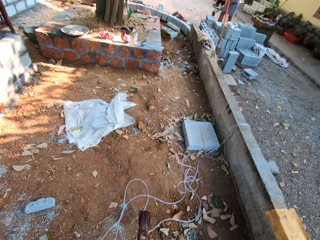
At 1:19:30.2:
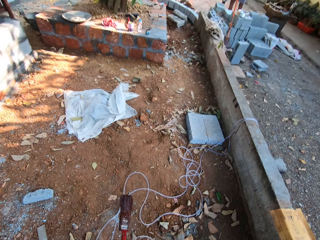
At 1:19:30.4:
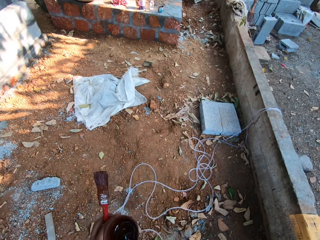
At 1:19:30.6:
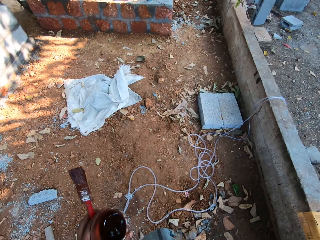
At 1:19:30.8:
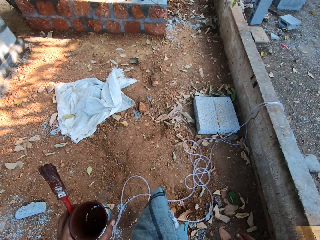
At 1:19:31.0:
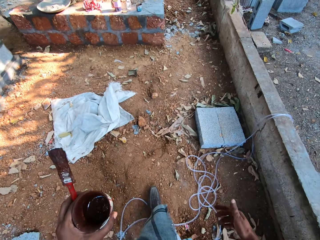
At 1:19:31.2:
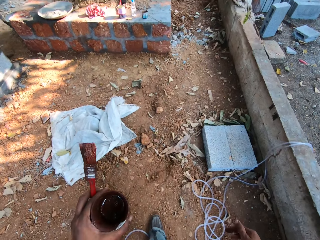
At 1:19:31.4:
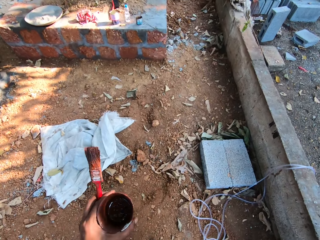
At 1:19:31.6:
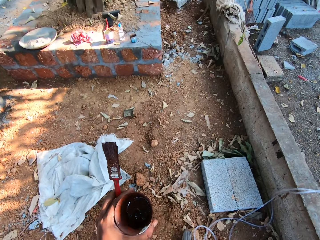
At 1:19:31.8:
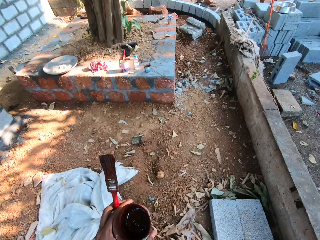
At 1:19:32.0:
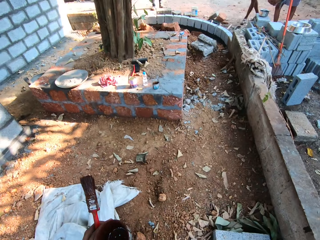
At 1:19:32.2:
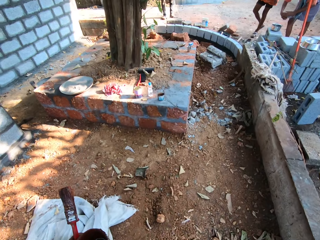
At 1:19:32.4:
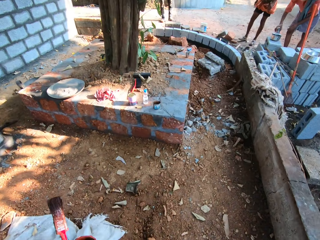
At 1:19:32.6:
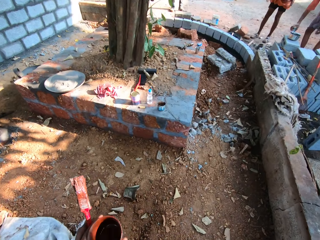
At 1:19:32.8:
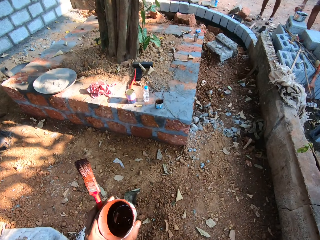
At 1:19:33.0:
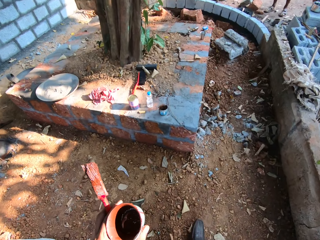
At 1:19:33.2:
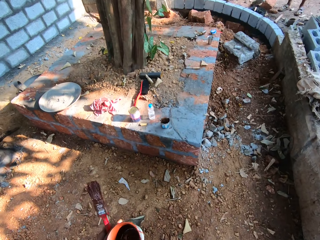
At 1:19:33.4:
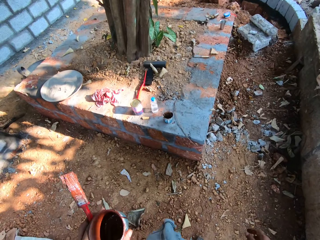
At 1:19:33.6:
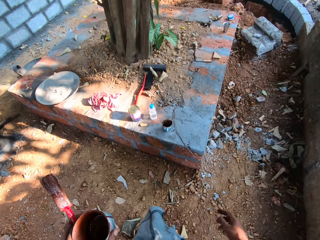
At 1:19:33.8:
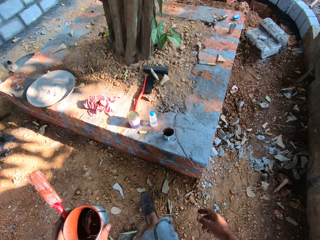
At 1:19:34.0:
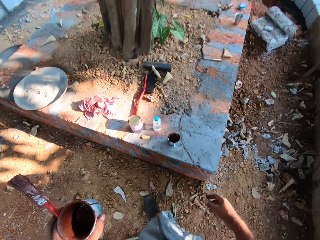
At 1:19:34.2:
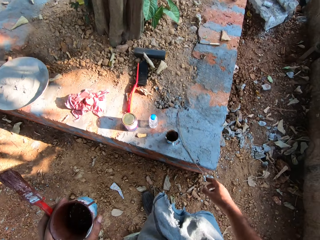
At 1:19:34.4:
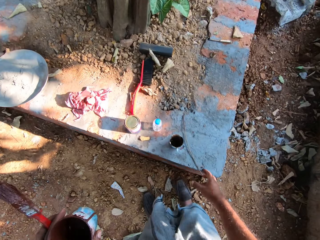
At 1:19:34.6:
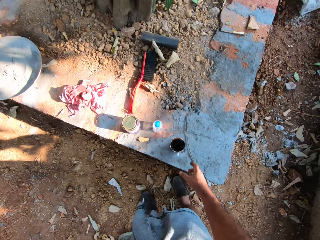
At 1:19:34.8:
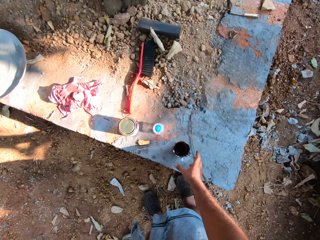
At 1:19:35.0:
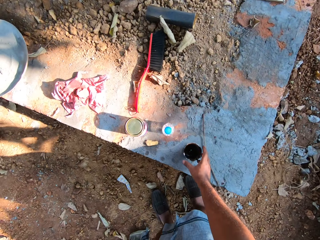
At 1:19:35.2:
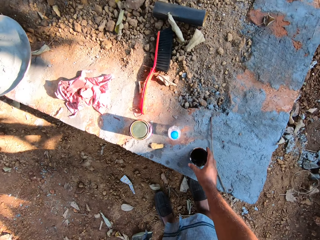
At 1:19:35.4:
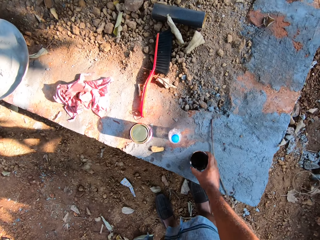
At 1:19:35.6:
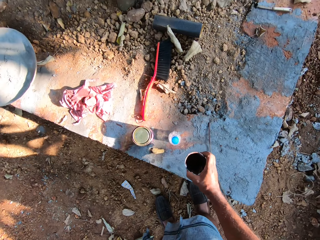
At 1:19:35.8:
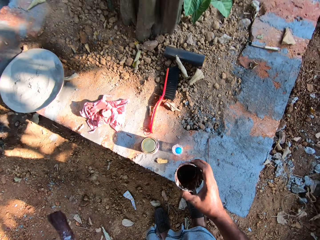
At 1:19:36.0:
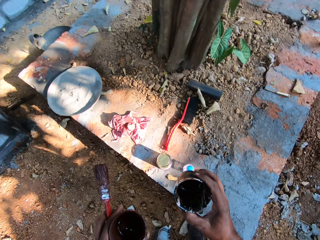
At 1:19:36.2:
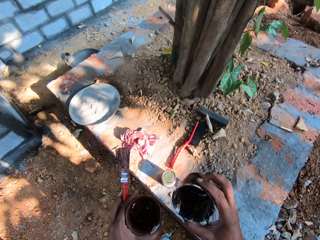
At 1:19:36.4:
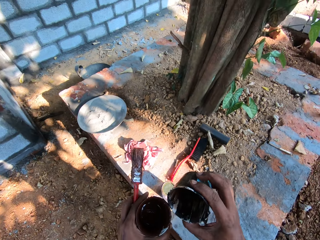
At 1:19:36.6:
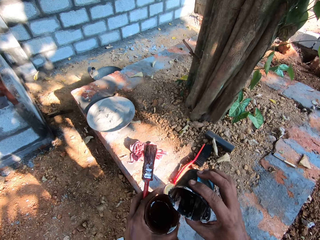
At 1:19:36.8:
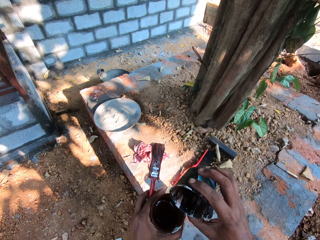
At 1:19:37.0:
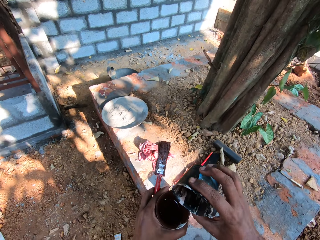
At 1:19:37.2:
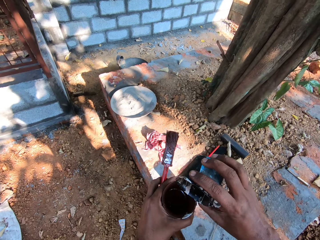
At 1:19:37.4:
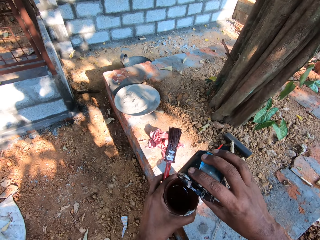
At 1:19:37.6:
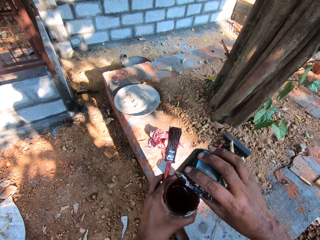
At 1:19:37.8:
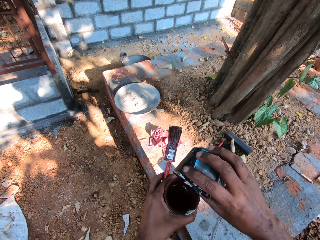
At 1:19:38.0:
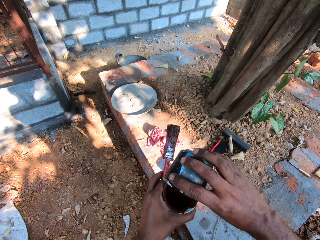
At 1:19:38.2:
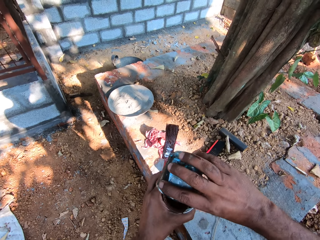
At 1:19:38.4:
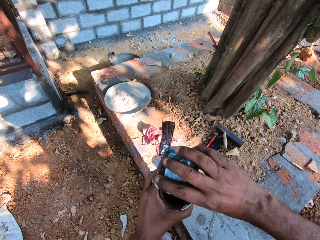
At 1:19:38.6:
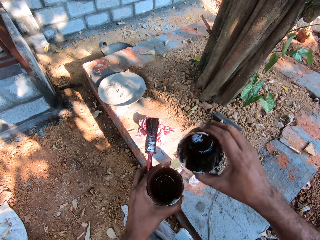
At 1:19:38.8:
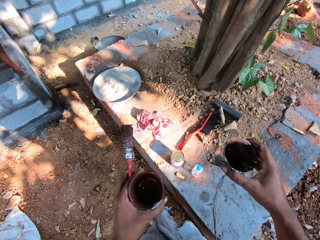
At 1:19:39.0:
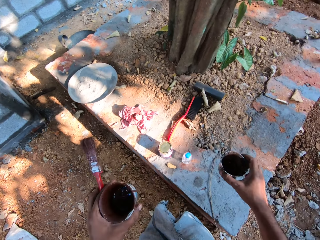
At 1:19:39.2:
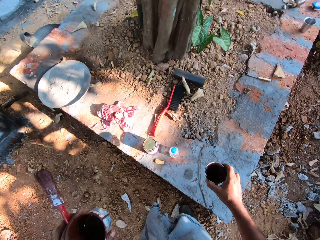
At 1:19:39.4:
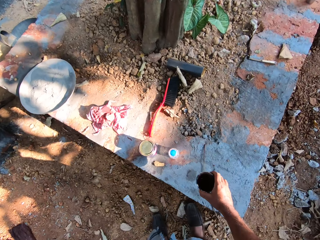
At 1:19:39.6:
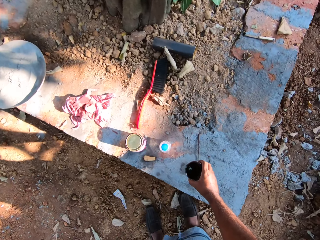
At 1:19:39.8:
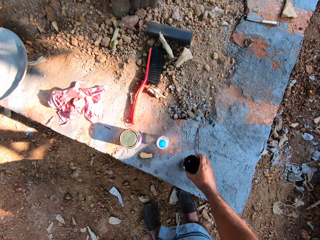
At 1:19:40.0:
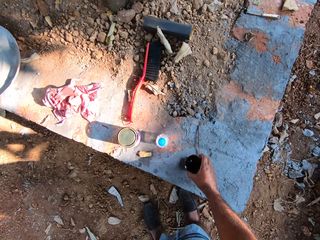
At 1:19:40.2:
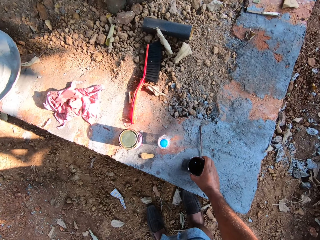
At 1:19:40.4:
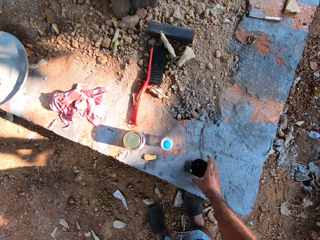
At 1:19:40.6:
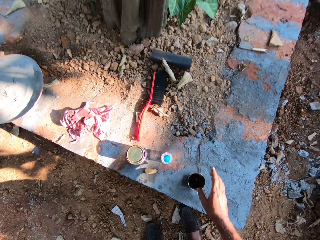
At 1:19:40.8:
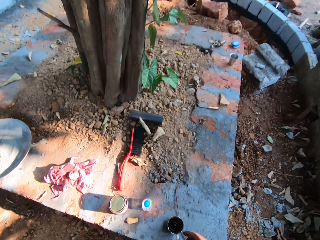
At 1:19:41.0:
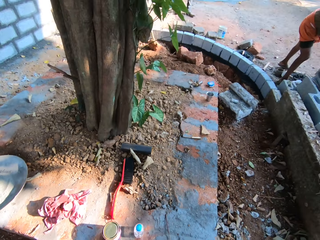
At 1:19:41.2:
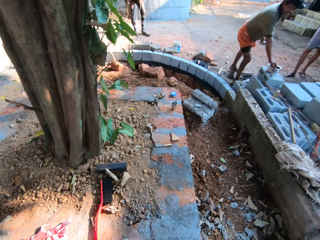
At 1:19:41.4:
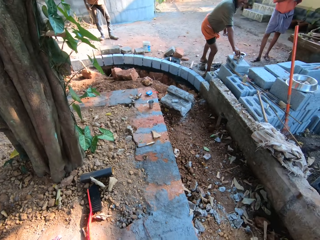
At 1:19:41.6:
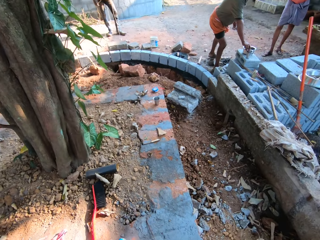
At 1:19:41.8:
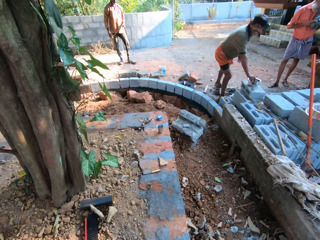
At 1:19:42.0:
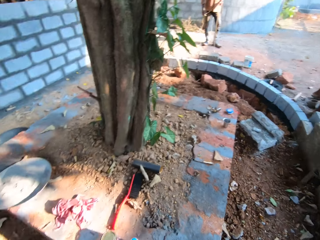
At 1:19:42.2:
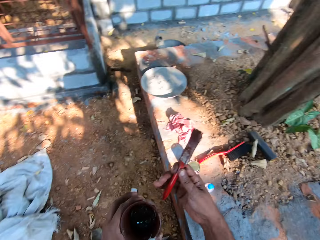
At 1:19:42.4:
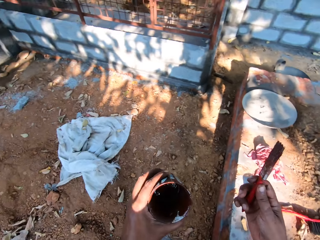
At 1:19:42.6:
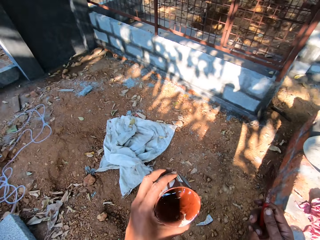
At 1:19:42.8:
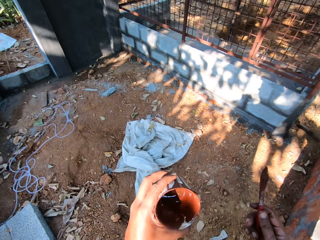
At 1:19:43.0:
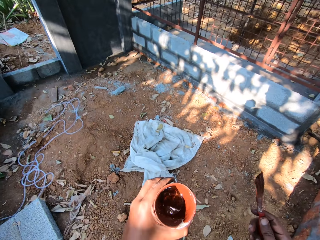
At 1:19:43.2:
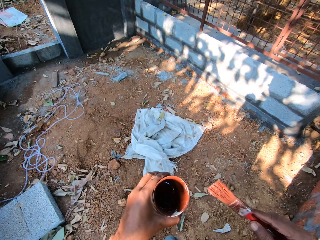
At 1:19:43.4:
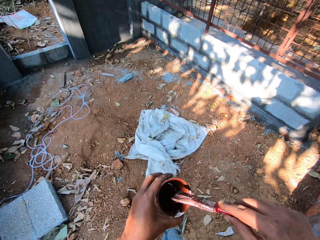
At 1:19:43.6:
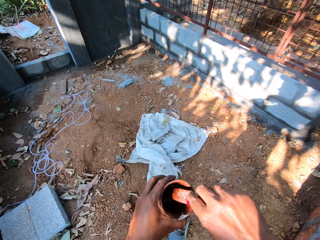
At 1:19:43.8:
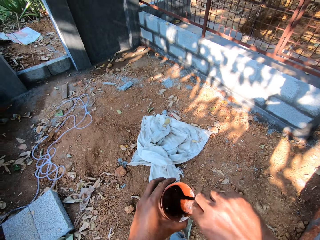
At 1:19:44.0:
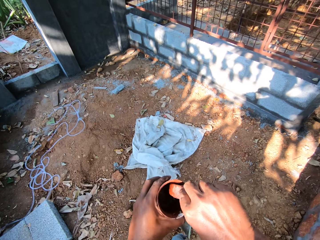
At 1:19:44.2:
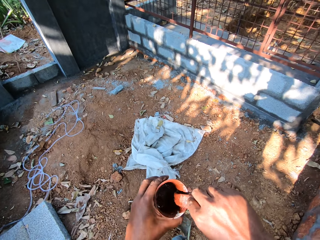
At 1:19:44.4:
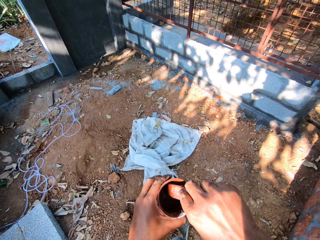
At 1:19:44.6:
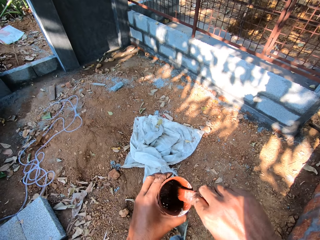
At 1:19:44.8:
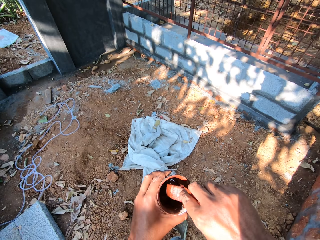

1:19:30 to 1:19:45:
The camera wearer picks up a cup of water from the ground with his right hand. He pours some water into the cup of paint in his left hand from the cup in his right hand. He drops the cup of water on the ground with his right hand. He looks around. A man appears. The camera wearer looks around. He mixes the paint in the cup in his left hand with the paintbrush in his right hand.

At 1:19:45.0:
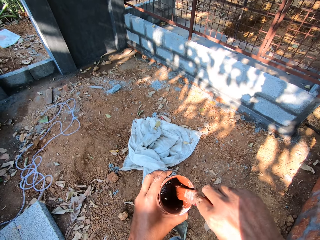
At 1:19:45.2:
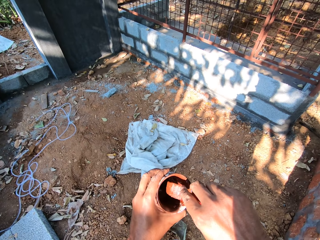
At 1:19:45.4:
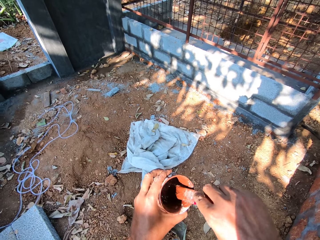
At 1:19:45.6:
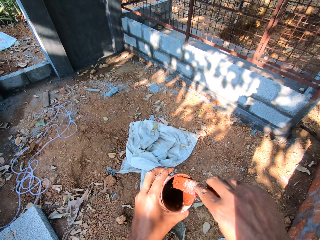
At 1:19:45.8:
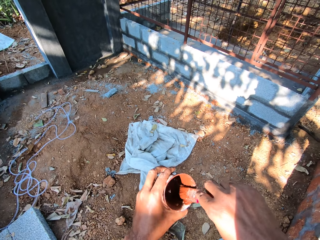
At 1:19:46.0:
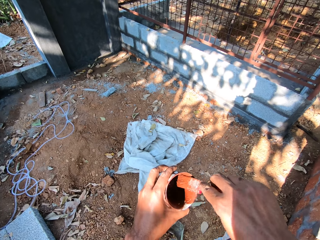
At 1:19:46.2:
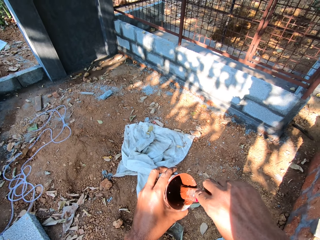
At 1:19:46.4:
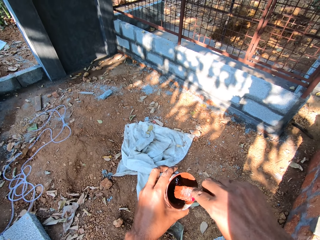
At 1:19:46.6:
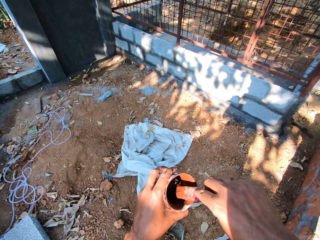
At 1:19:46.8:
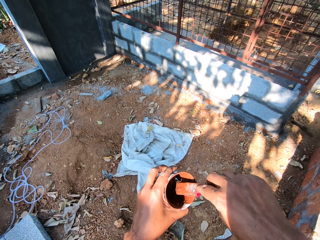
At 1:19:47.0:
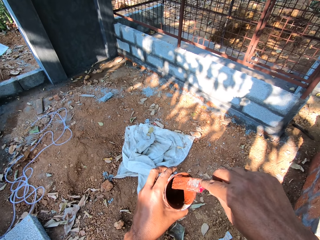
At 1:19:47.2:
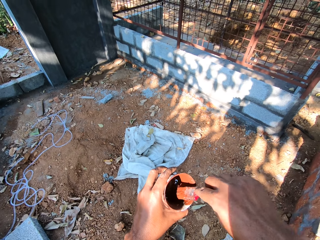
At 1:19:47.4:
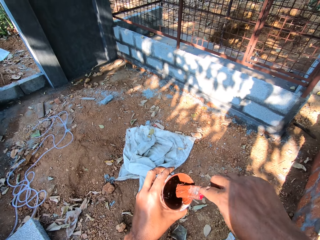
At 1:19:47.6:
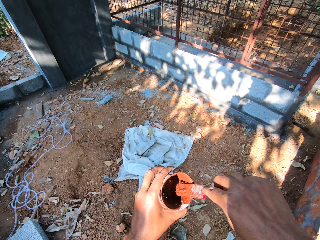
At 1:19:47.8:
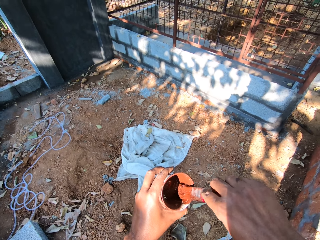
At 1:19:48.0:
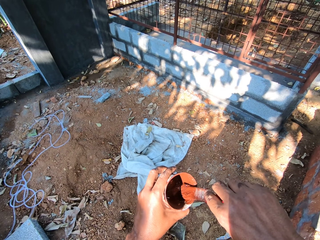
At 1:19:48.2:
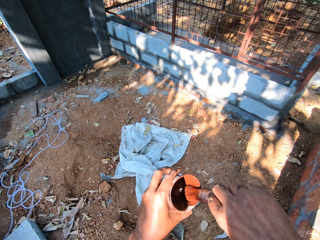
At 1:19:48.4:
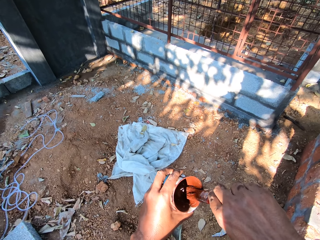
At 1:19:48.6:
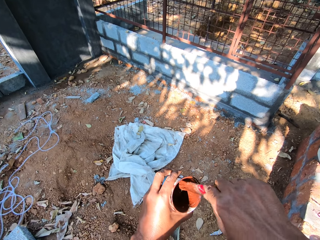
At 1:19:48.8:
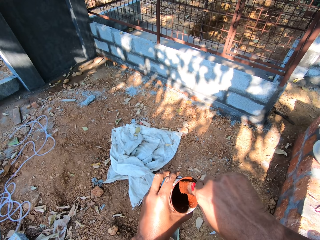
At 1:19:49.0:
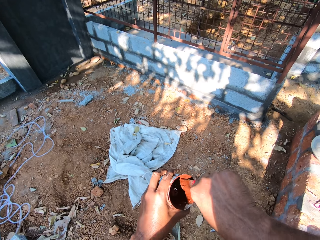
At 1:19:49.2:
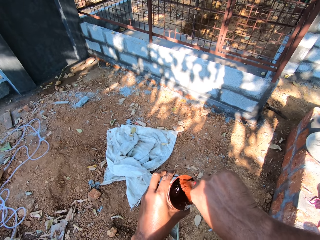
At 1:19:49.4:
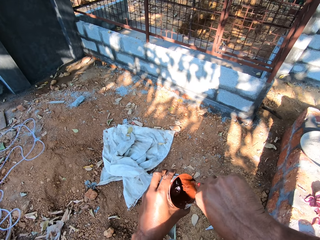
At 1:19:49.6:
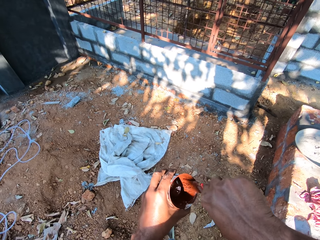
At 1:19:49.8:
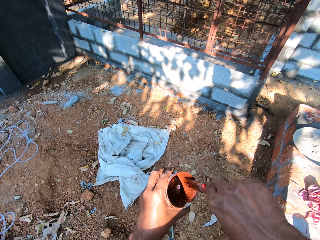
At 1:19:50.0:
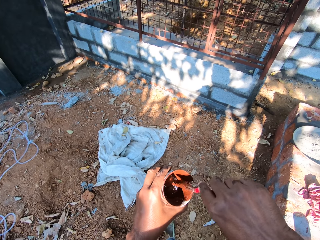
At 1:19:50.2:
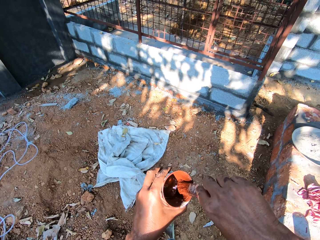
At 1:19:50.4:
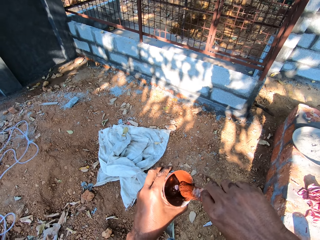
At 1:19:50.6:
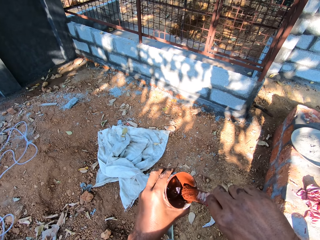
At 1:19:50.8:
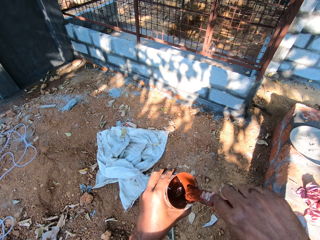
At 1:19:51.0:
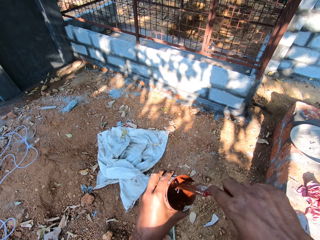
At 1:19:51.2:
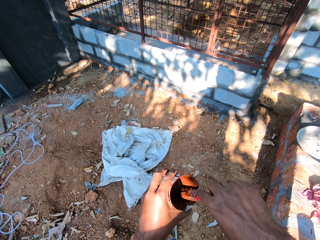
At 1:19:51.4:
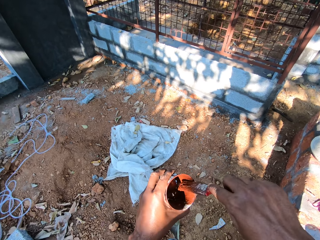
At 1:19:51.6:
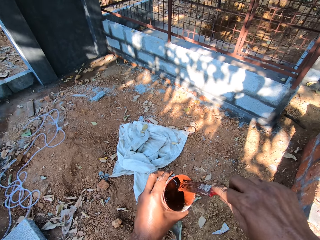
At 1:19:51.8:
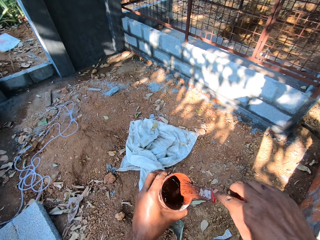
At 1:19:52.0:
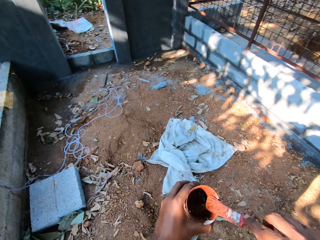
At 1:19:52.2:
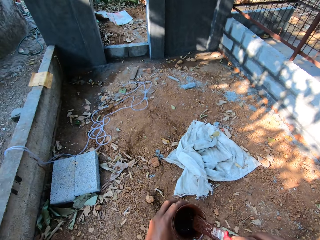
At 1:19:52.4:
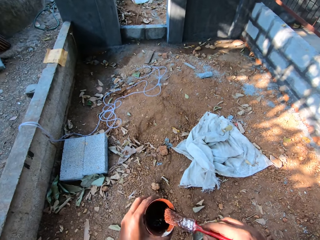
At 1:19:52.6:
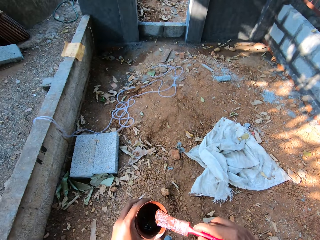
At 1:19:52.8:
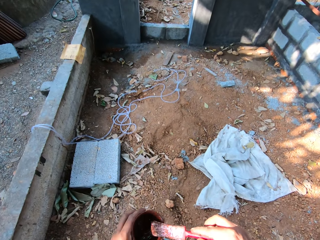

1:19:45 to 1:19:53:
The camera wearer dips the paintbrush in the paint.
